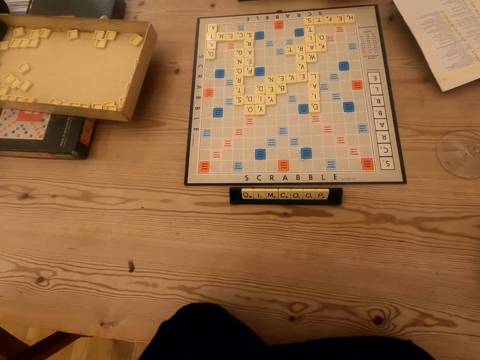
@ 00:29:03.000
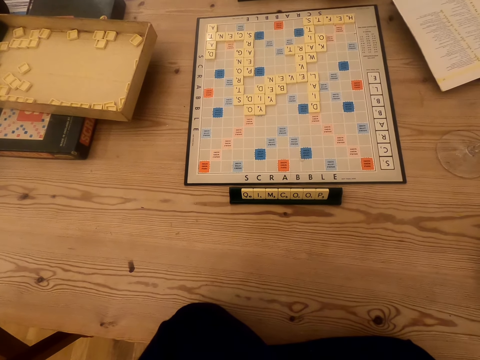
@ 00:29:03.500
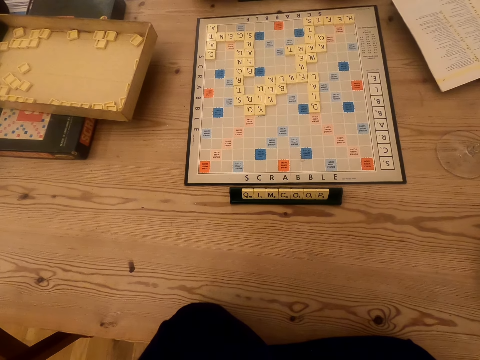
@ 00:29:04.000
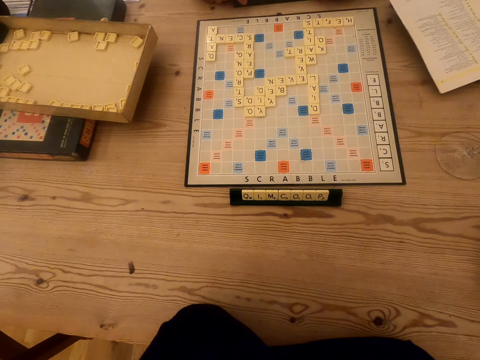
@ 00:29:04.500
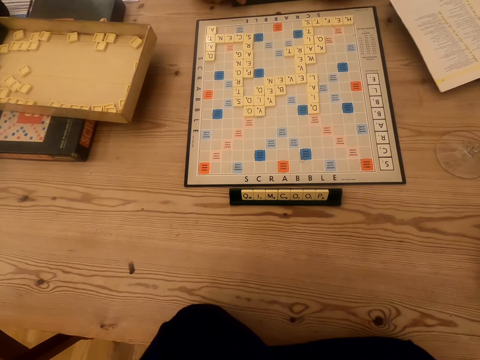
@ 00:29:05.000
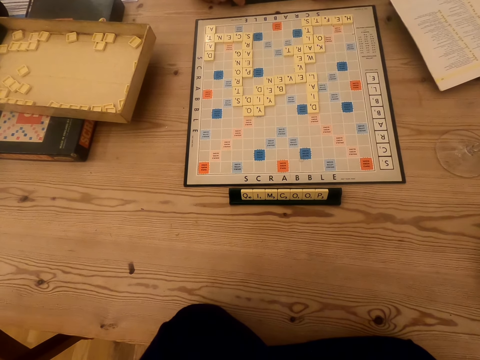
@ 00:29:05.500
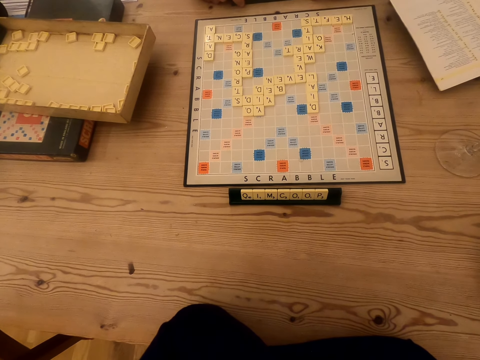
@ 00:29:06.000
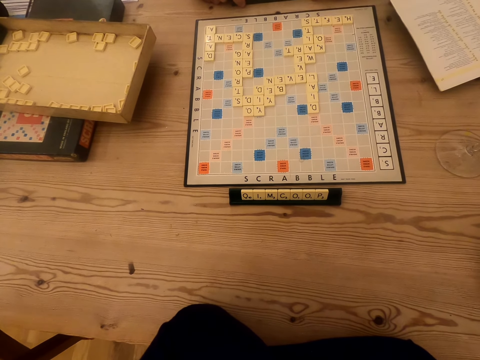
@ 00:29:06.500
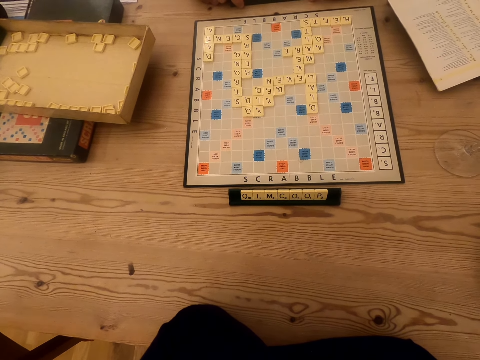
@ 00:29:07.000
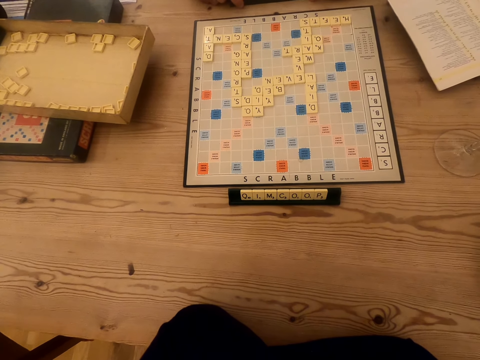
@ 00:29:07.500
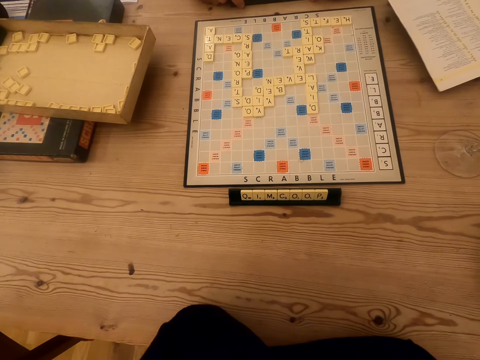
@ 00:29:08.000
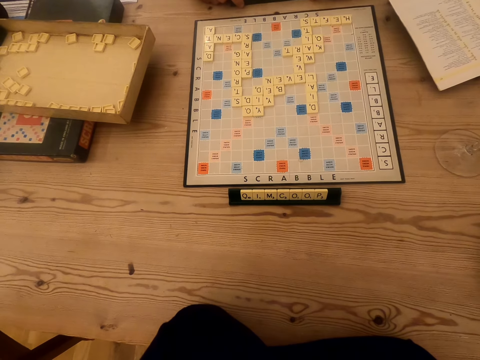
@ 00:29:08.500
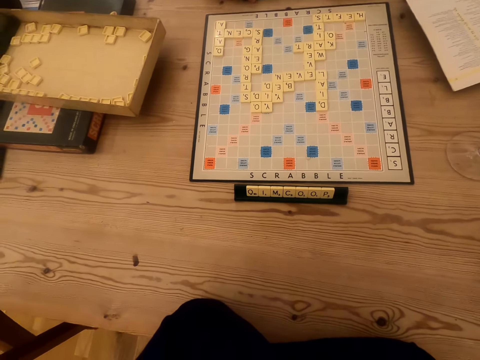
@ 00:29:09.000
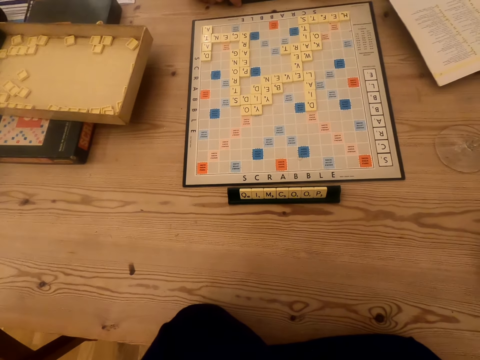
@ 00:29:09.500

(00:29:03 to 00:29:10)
The camera wearer looks at the scrabble board. A man touches the chalkboard tile place card holders.

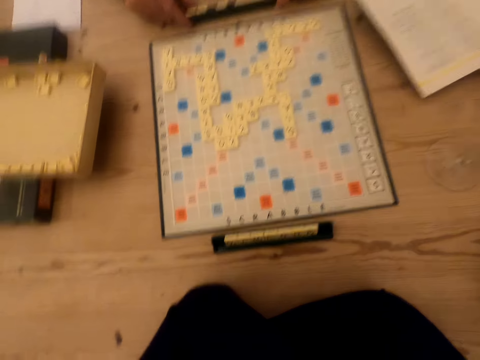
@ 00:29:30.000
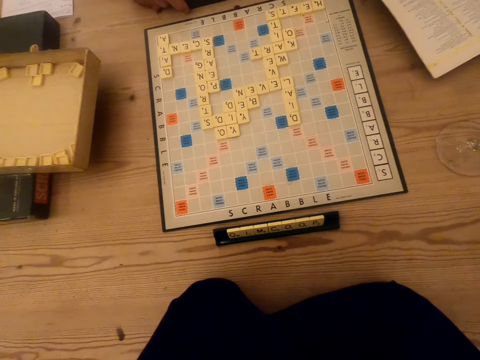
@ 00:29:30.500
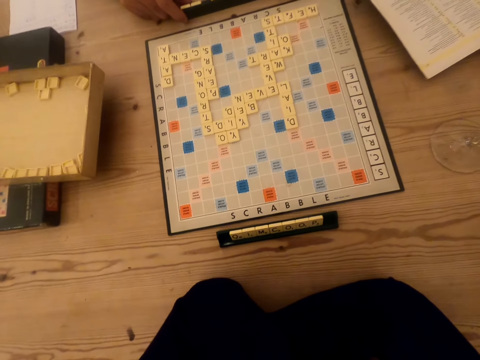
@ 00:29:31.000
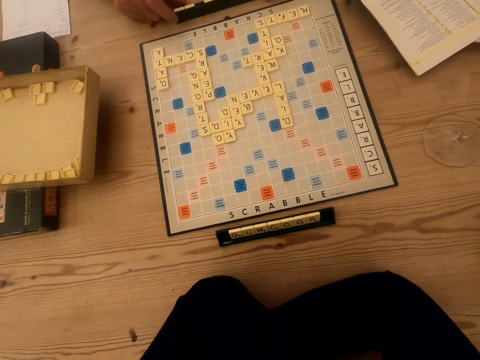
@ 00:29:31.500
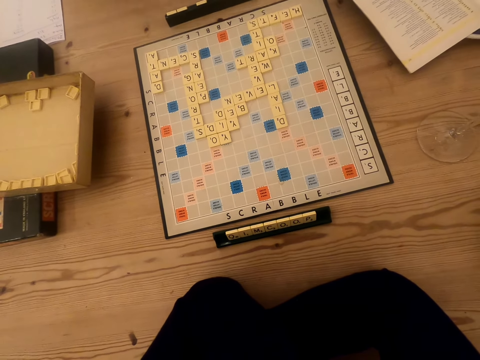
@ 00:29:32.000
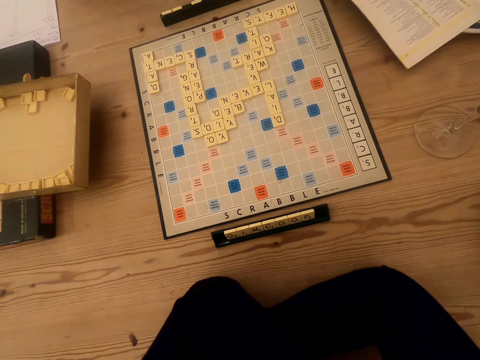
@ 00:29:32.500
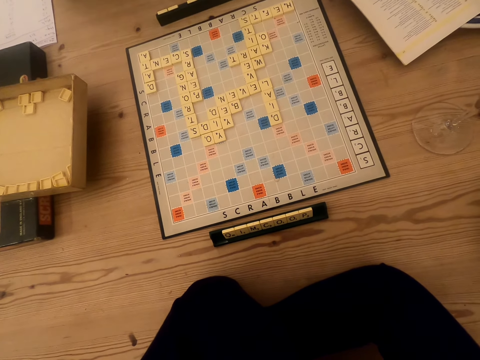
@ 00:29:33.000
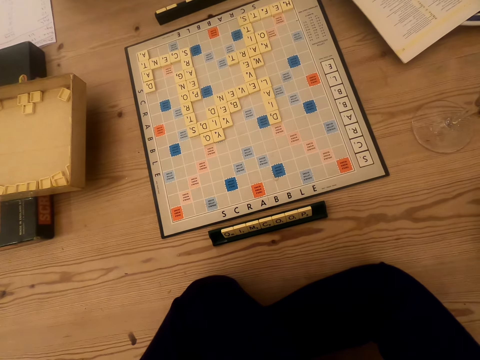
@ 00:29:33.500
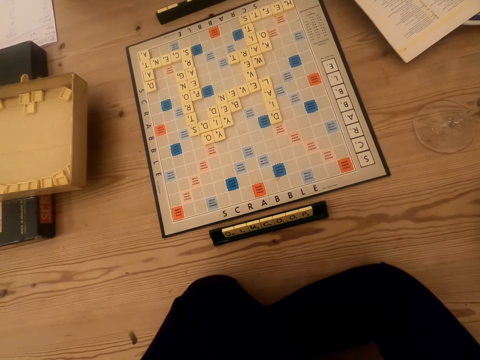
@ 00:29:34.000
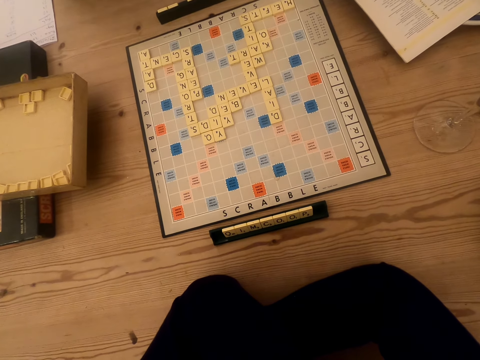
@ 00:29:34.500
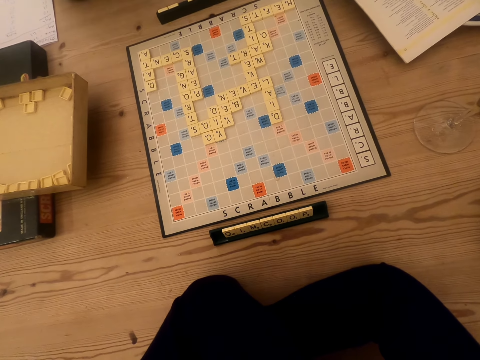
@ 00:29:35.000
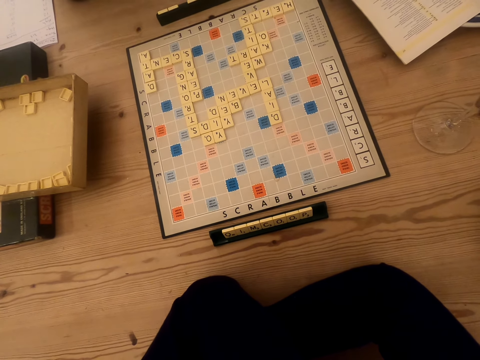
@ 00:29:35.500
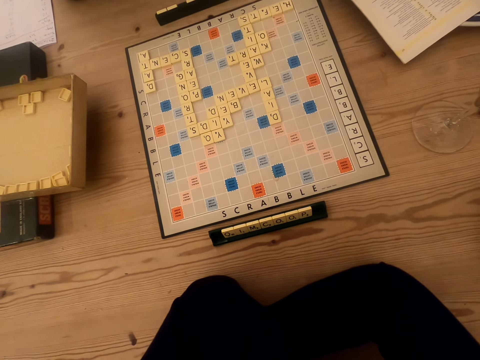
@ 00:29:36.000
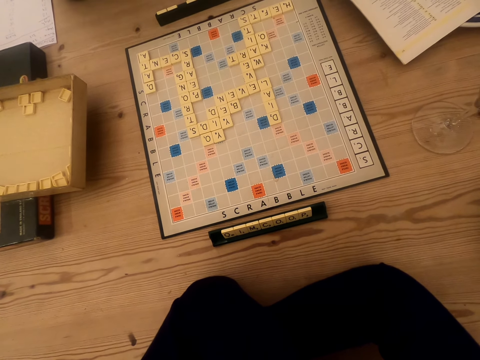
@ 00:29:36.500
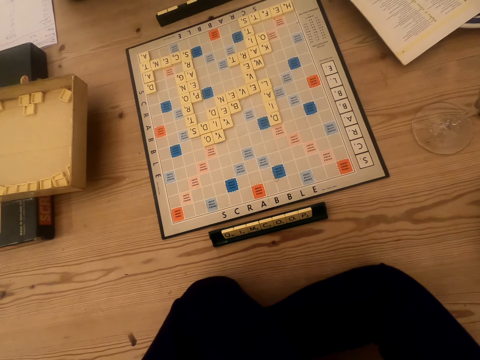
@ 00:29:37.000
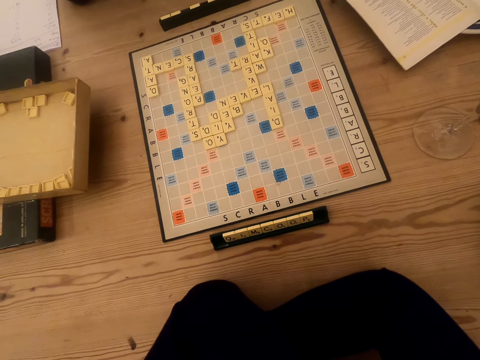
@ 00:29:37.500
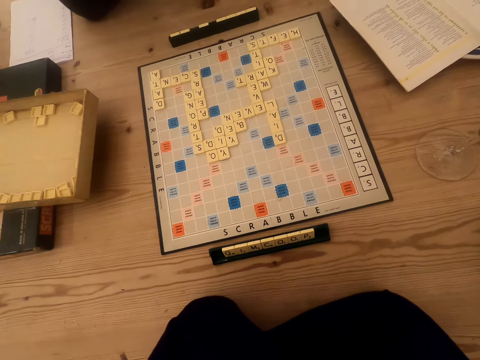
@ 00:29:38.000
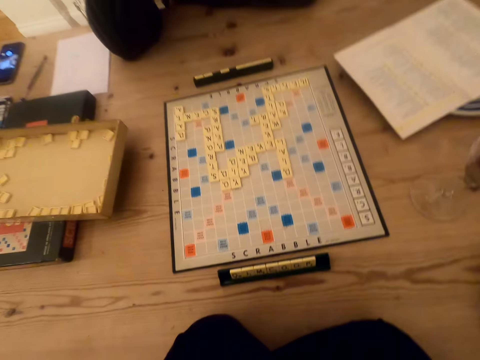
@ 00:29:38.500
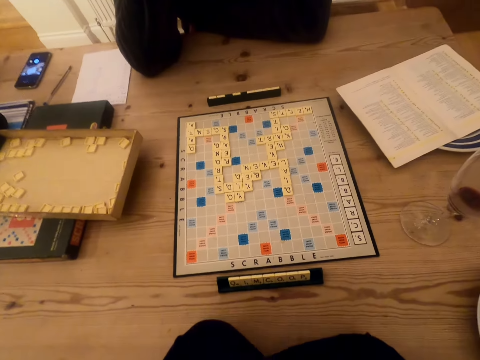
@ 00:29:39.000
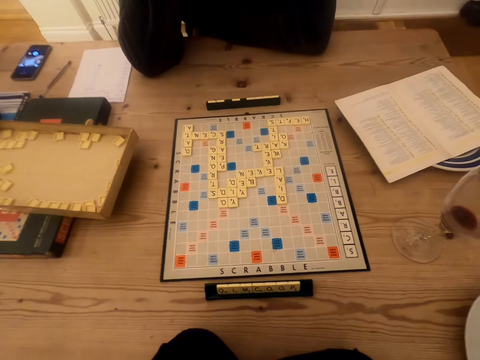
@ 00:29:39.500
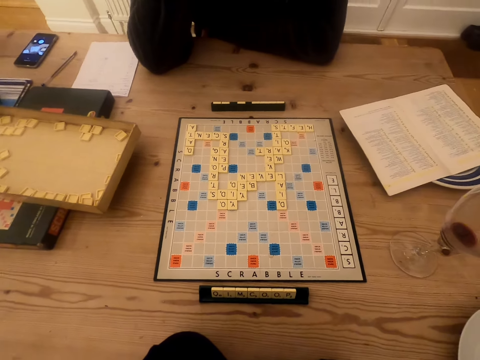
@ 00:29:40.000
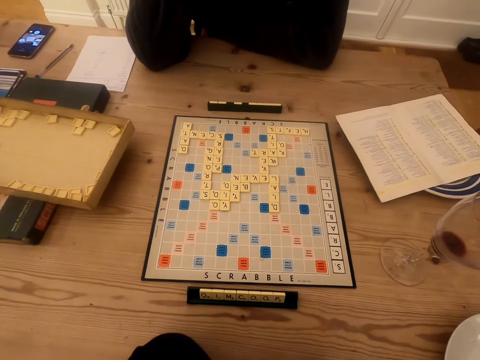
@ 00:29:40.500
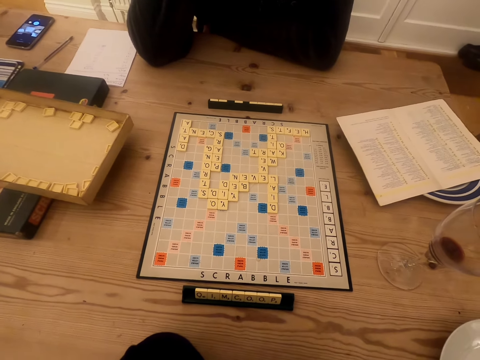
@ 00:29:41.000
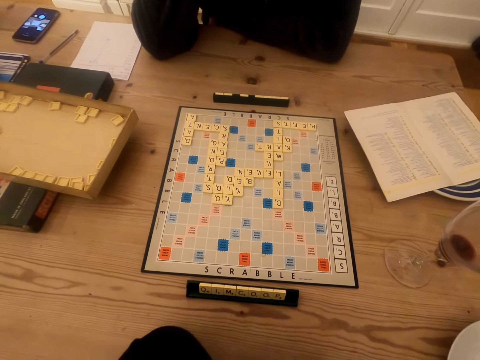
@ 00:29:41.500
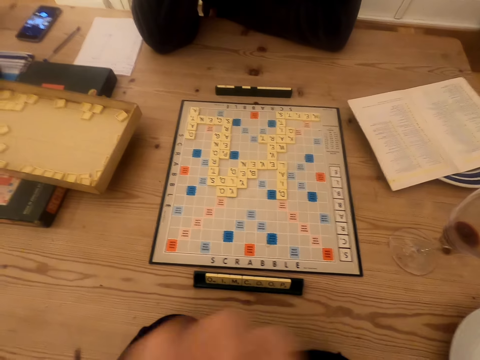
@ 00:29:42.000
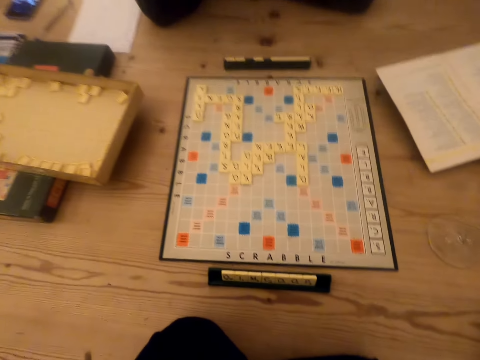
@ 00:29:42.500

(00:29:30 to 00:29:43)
The camera wearer looks at the scrabble board. A man removes the hand on the chalkboard tile place card holders. The camera wearer raises the hand.

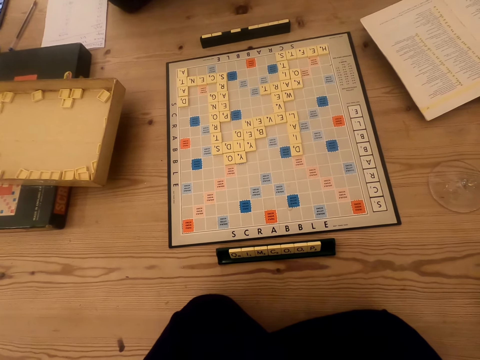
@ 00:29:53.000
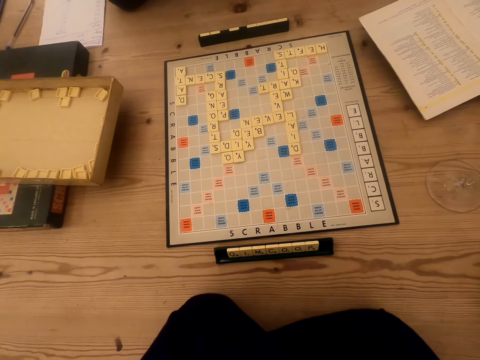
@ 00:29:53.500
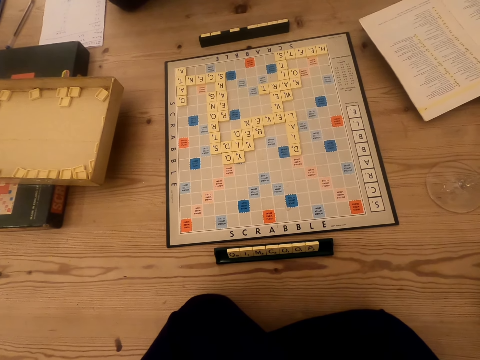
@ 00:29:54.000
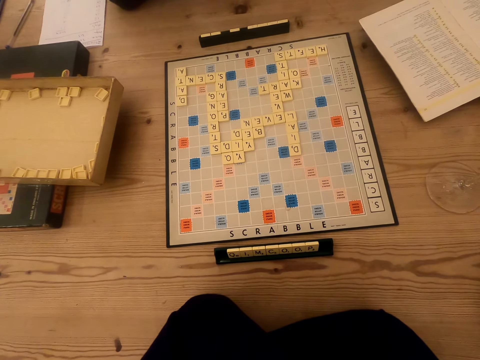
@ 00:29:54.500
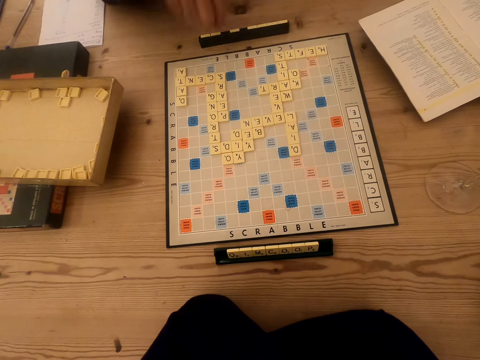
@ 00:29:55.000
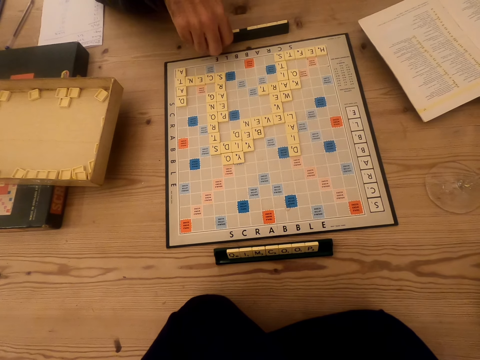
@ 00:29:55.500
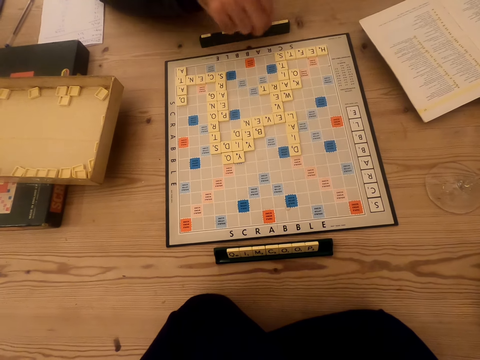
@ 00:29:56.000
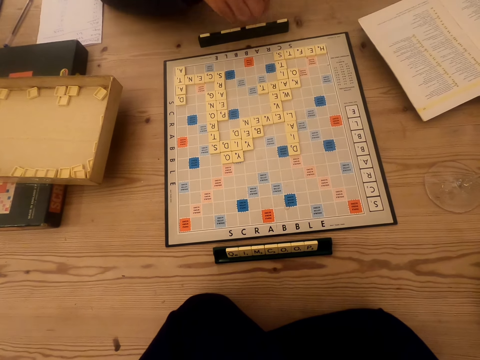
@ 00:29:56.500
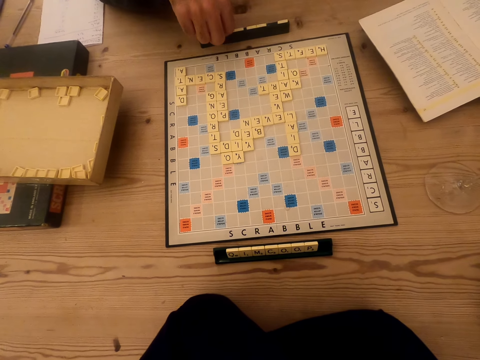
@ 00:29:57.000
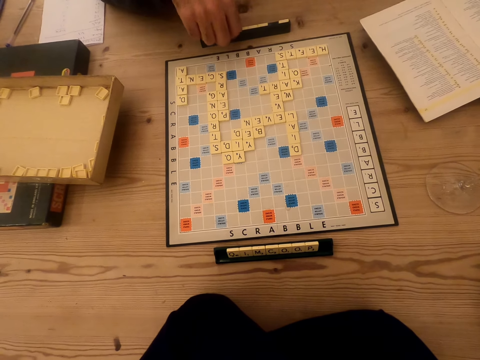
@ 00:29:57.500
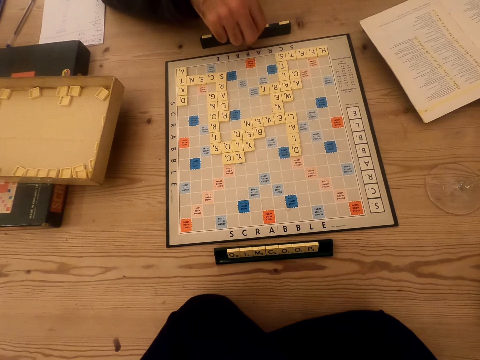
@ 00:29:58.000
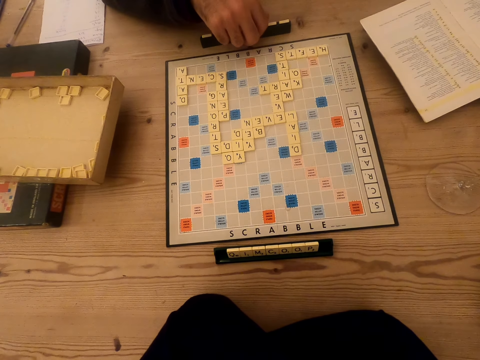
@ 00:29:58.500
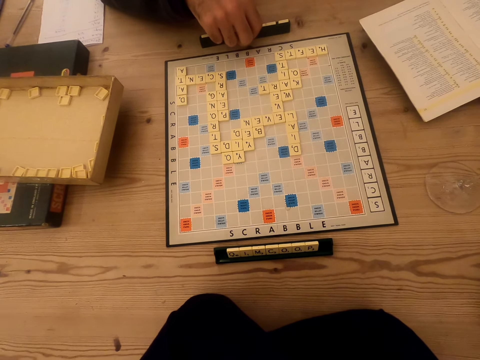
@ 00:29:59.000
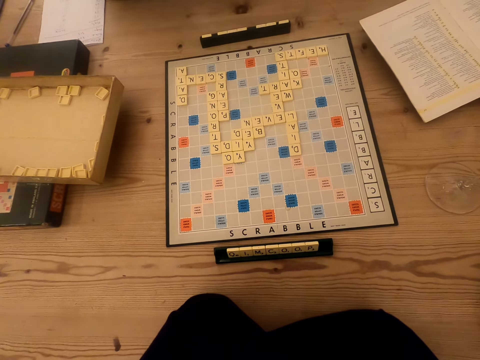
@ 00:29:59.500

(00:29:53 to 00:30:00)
The camera wearer looks at the scrabble board. A man arranges the tiles on the chalkboard tile place card holders. The man plays the scrabble game. The camera wearer looks at the scrabble board. The man stops arranging the tiles on the chalkboard tile place card holders.
